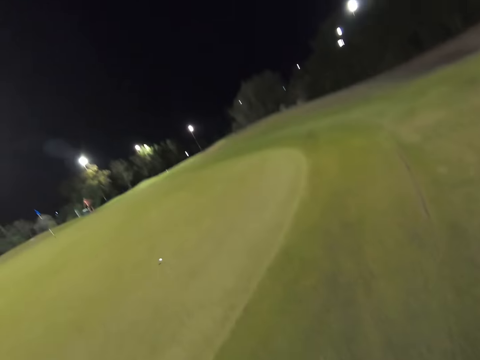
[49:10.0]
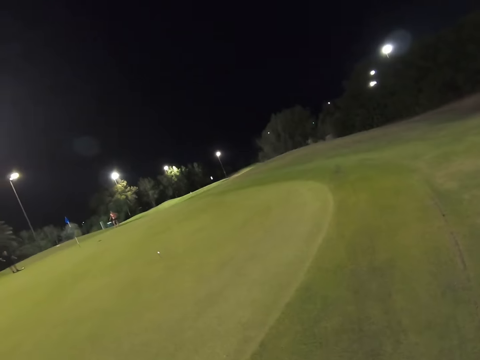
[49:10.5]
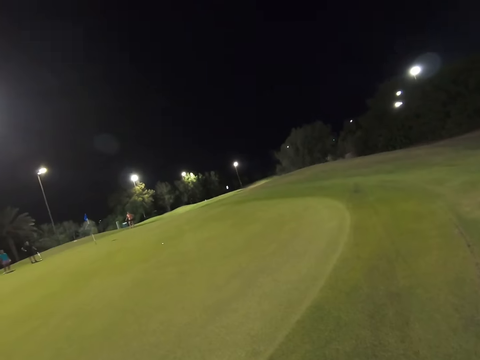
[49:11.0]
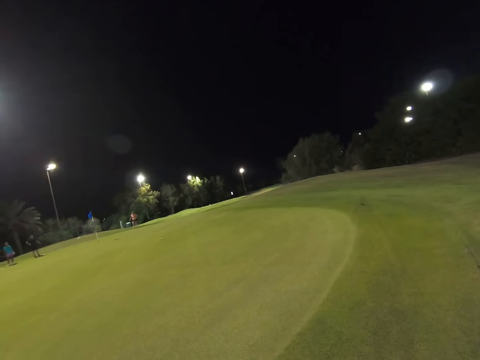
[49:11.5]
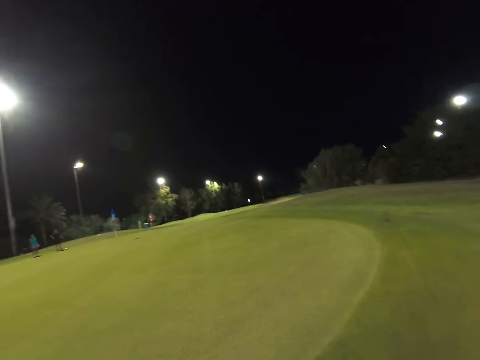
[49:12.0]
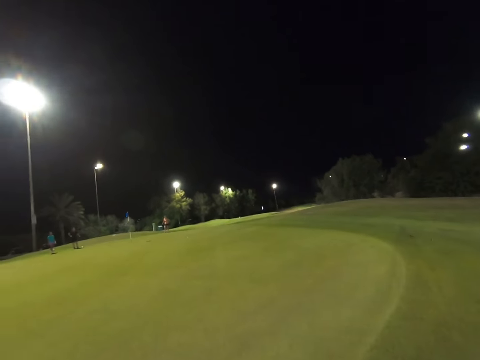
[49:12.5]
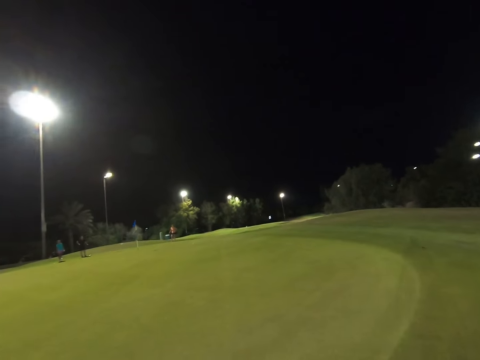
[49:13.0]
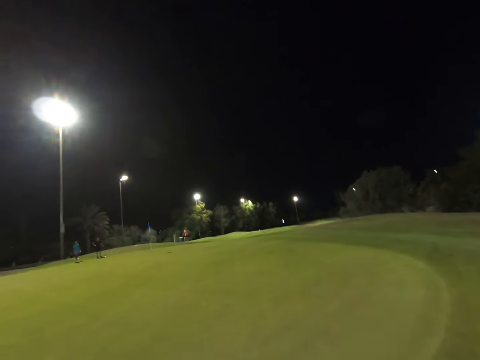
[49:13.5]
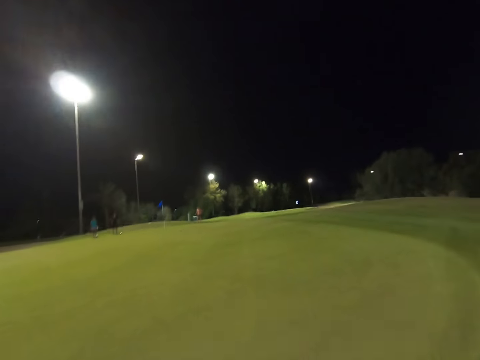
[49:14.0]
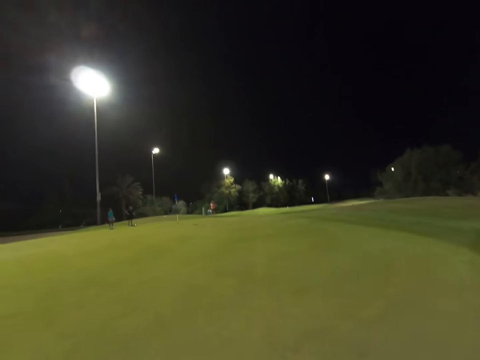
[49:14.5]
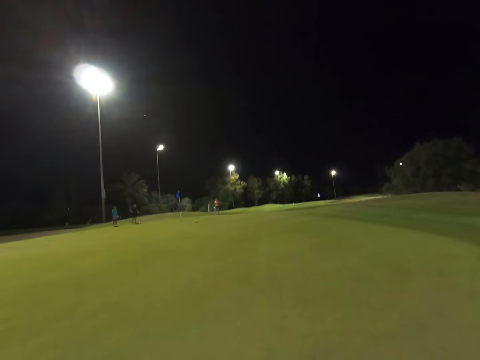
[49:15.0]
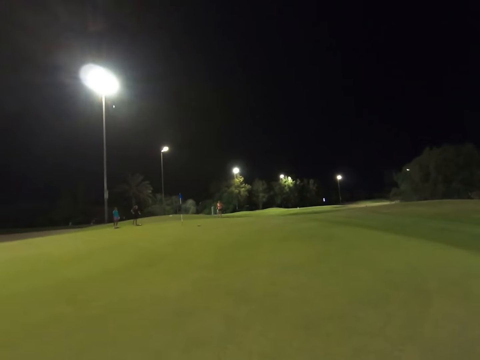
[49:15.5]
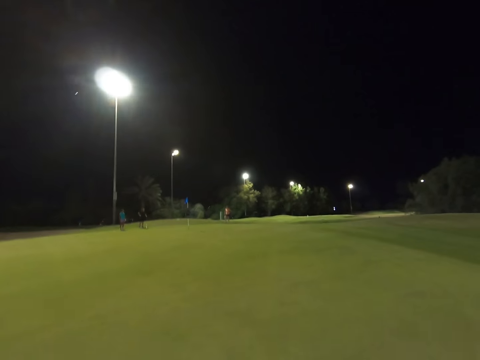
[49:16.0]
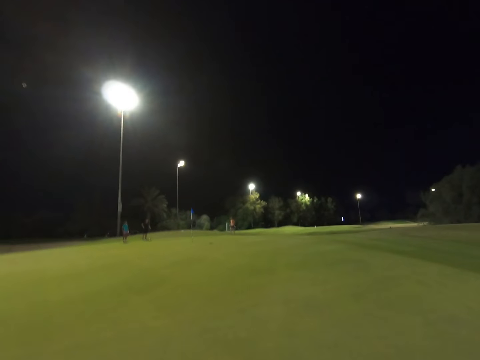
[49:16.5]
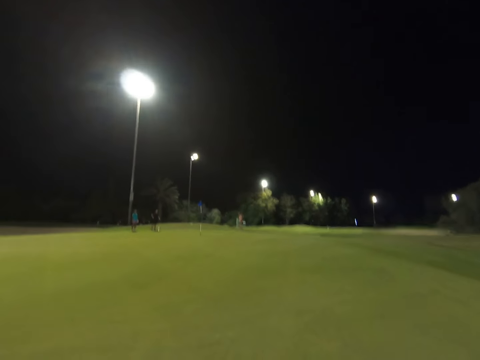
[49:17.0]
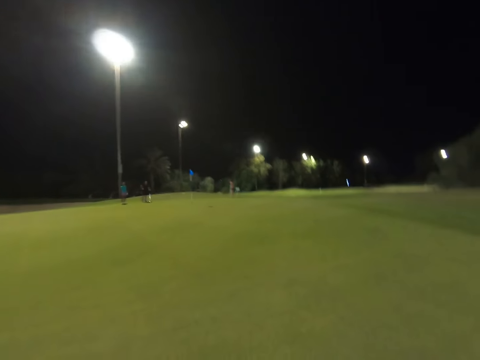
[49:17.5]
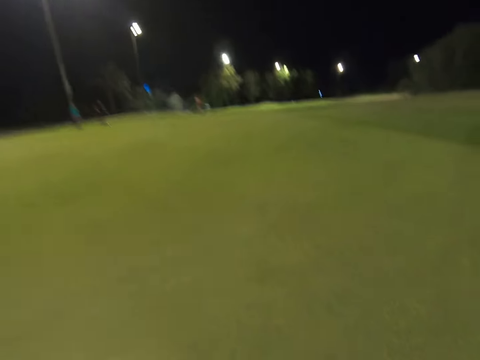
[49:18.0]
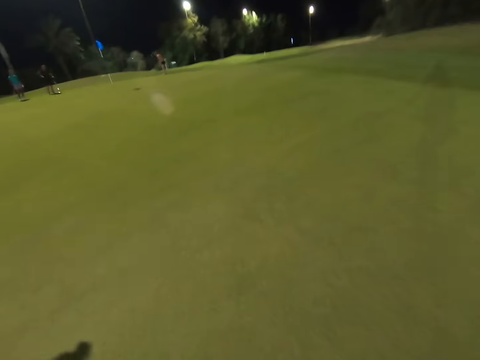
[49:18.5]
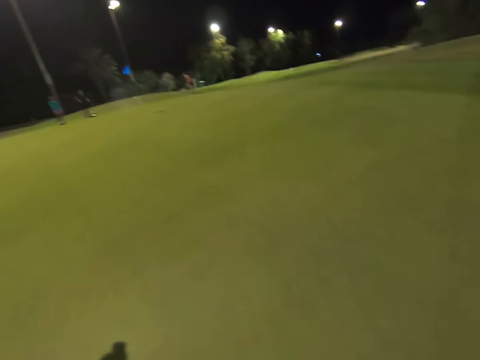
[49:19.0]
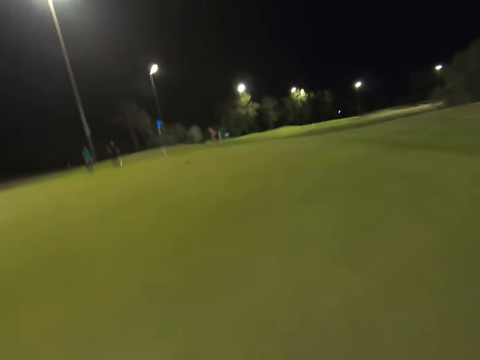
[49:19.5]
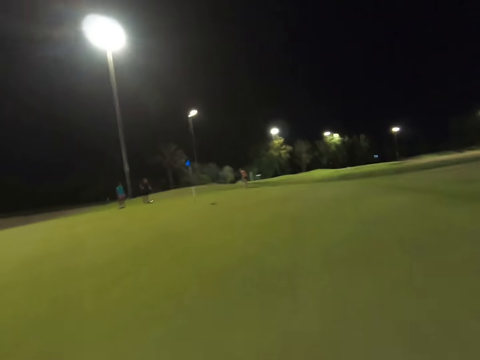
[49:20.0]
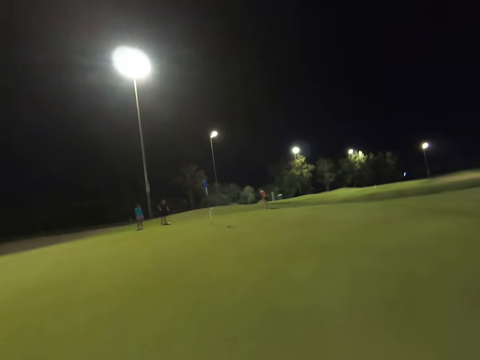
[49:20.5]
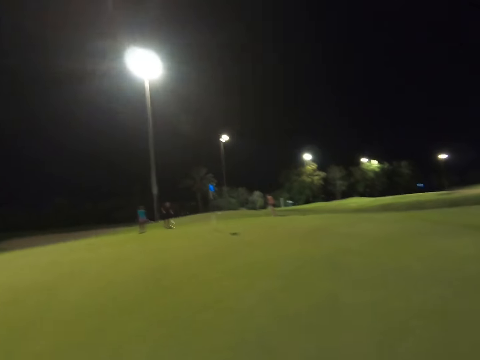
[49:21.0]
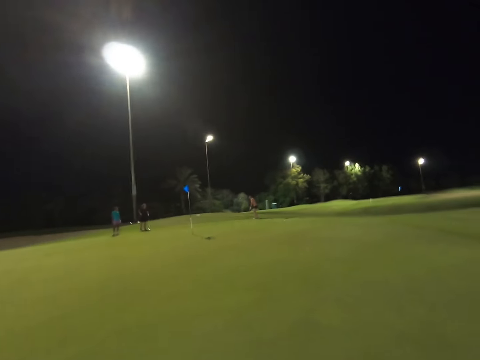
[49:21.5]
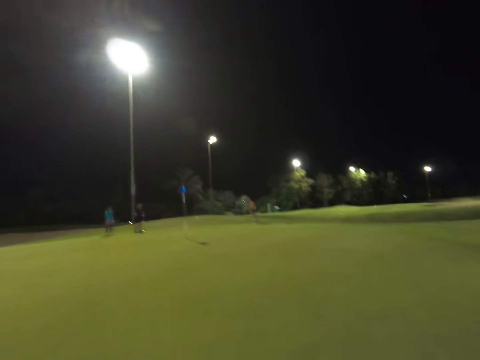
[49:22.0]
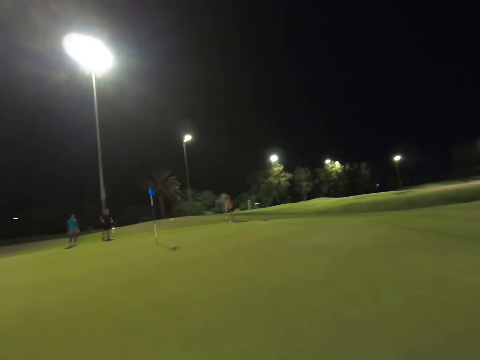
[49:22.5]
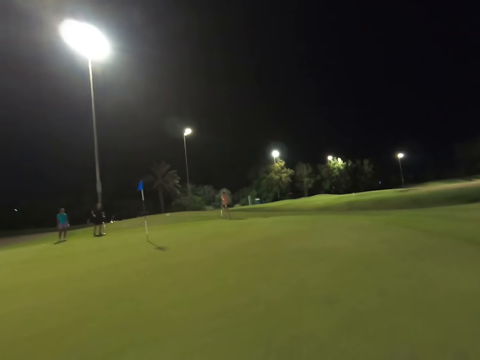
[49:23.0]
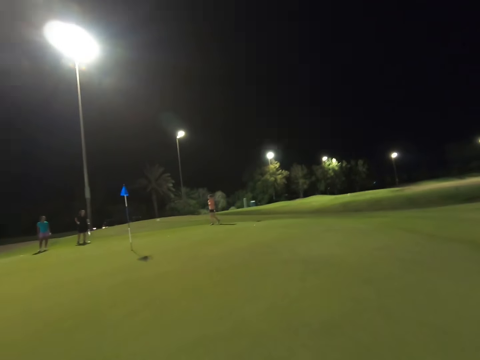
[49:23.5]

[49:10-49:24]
The camera wearer hits the golf ball. They stare around the field. They walk around the field.

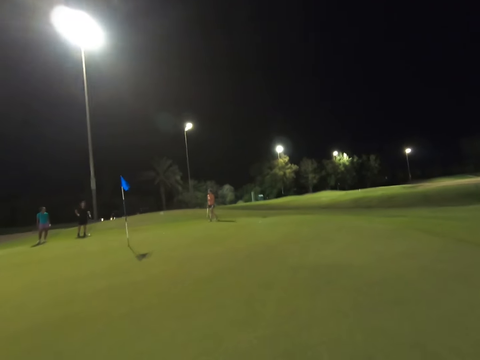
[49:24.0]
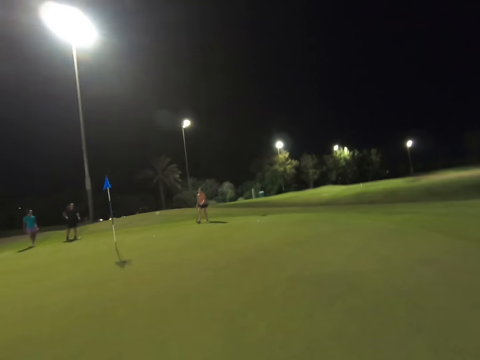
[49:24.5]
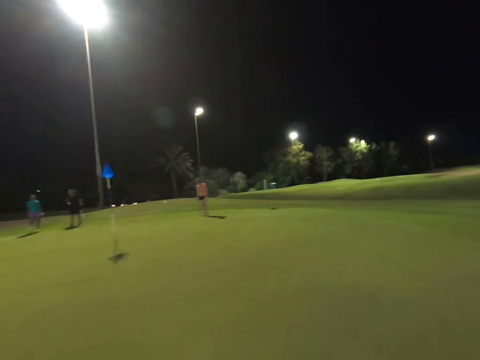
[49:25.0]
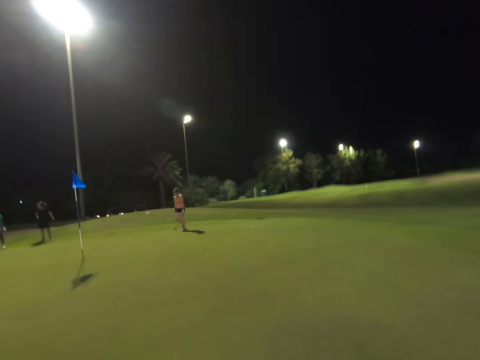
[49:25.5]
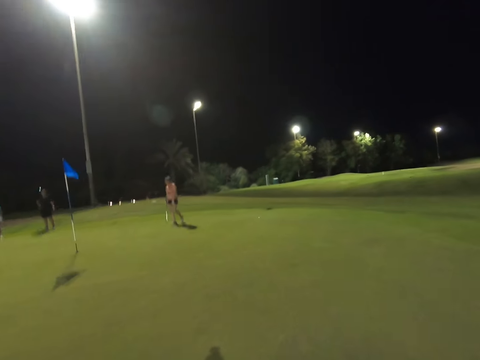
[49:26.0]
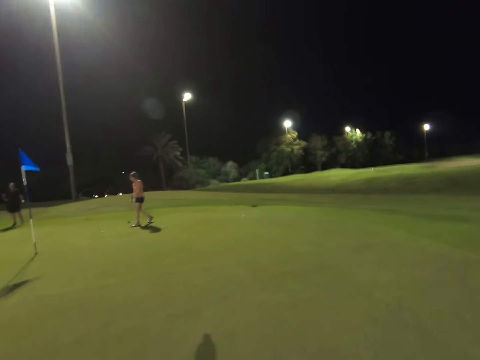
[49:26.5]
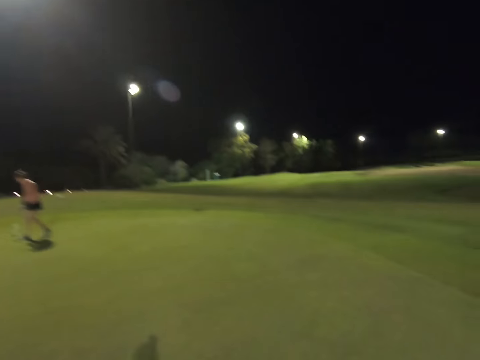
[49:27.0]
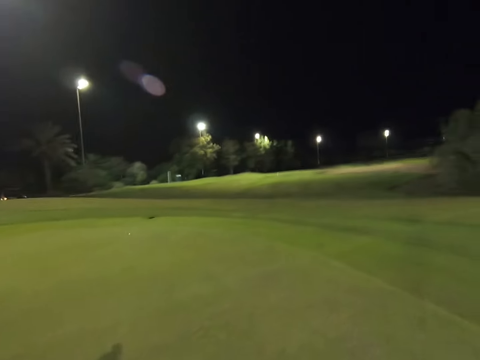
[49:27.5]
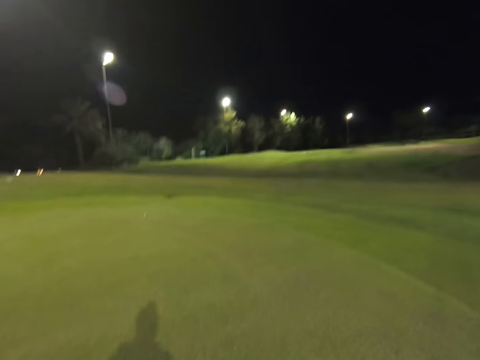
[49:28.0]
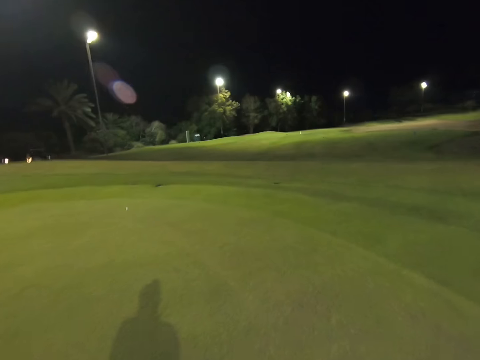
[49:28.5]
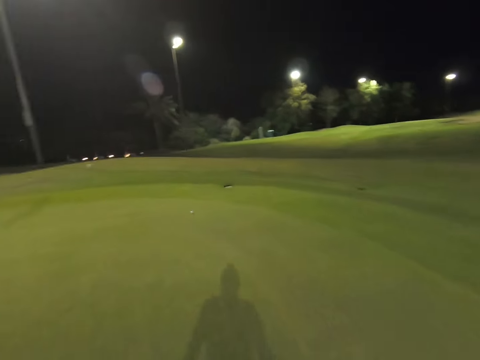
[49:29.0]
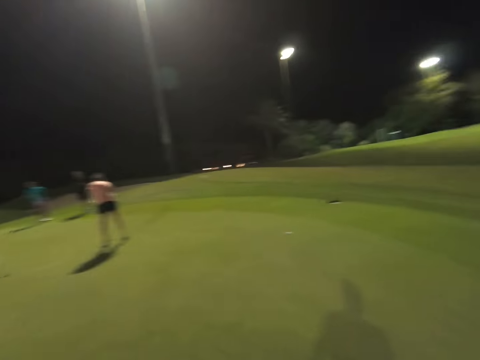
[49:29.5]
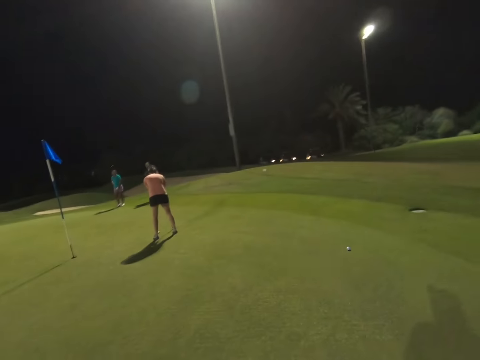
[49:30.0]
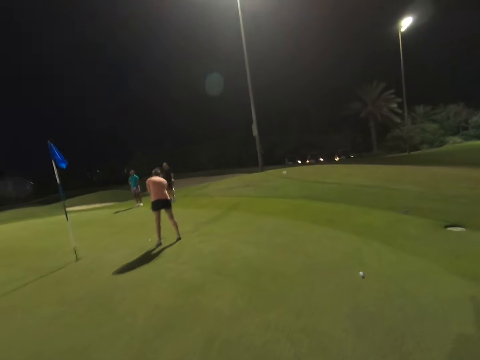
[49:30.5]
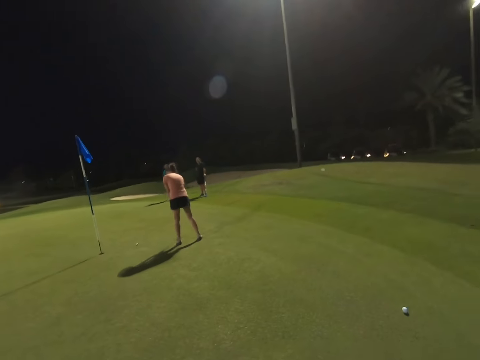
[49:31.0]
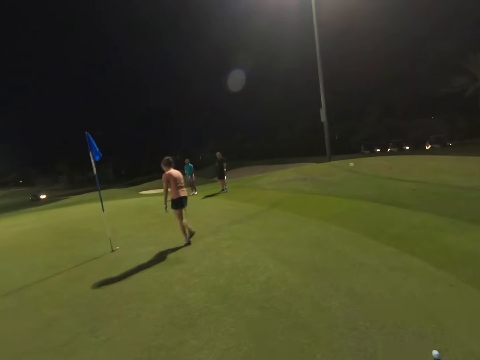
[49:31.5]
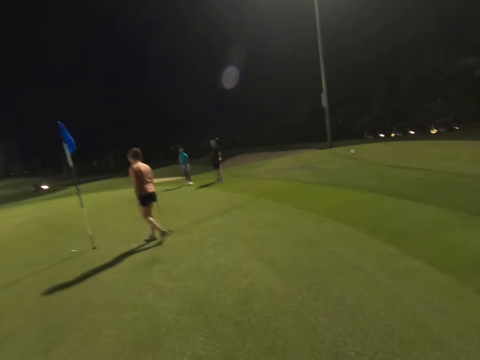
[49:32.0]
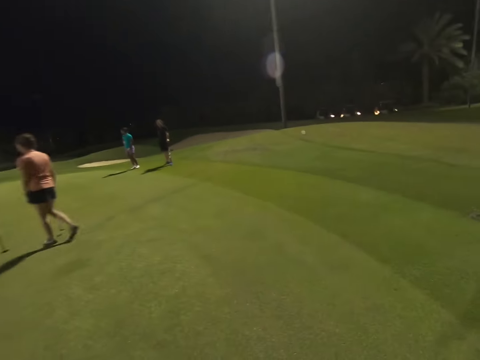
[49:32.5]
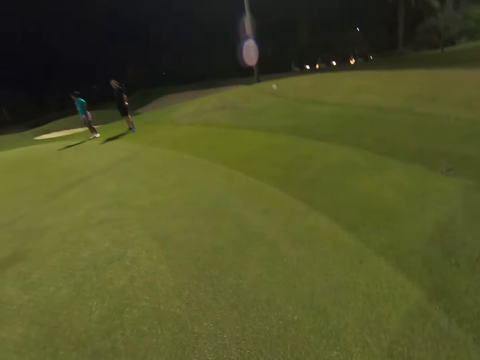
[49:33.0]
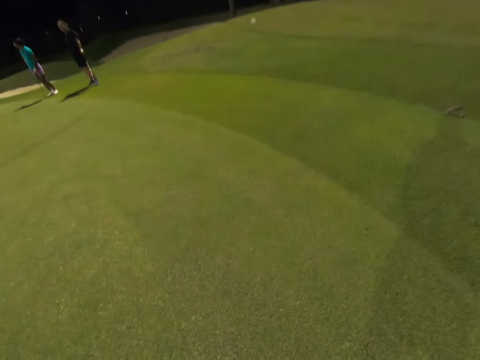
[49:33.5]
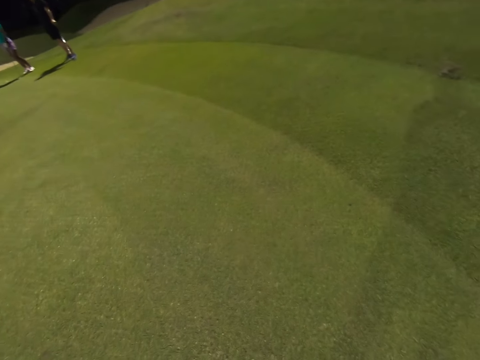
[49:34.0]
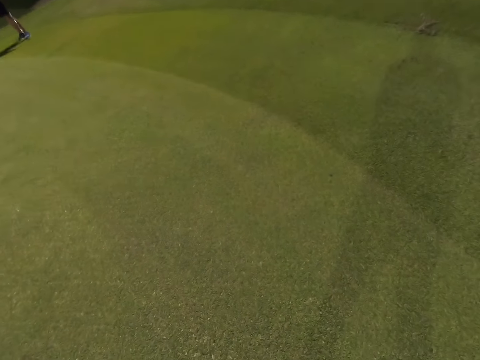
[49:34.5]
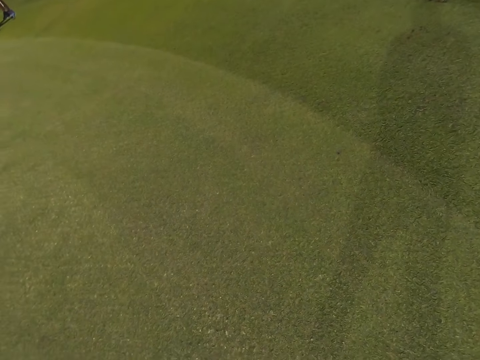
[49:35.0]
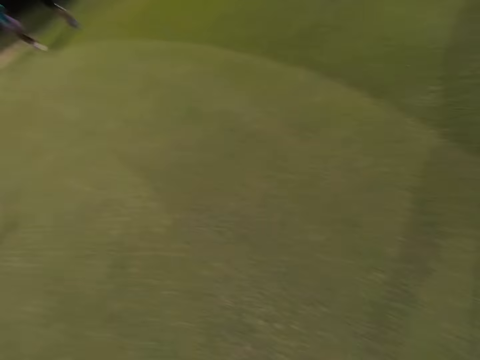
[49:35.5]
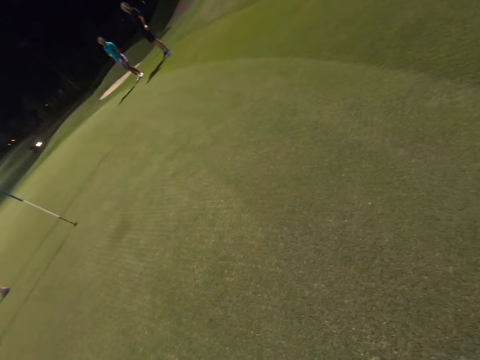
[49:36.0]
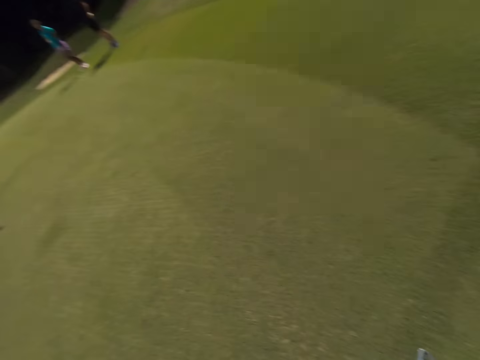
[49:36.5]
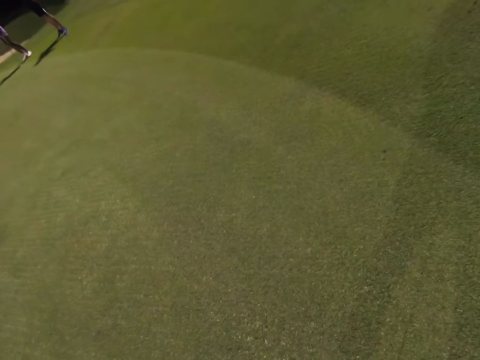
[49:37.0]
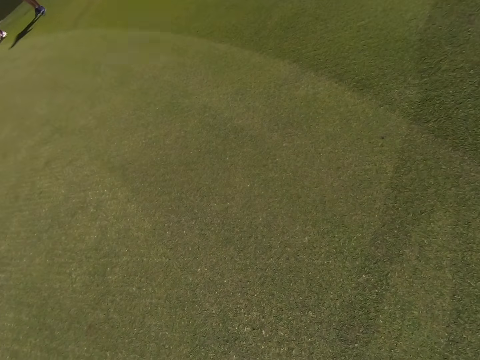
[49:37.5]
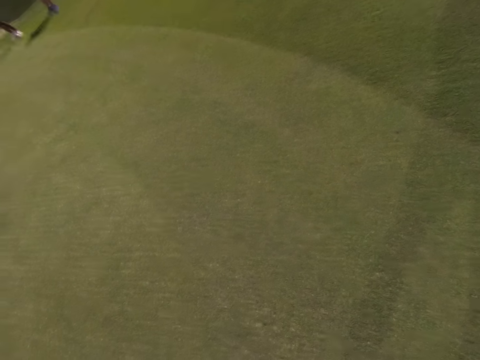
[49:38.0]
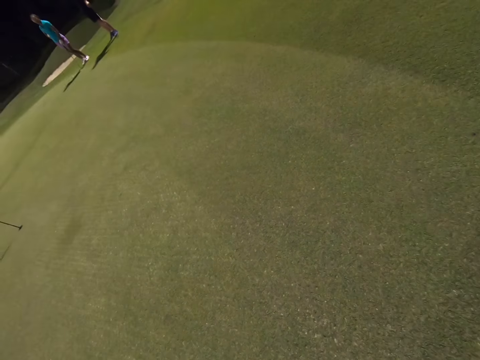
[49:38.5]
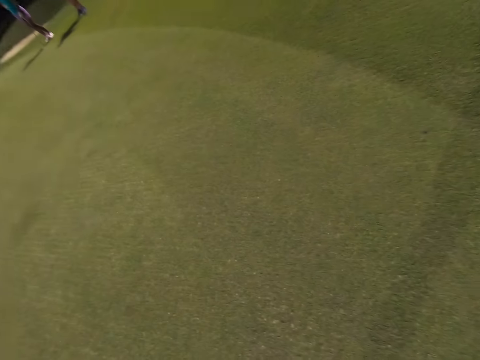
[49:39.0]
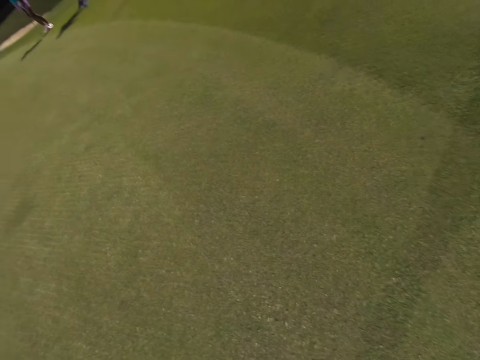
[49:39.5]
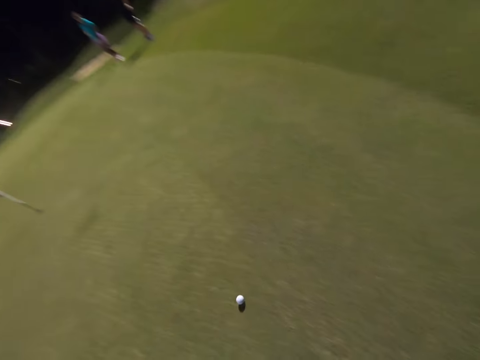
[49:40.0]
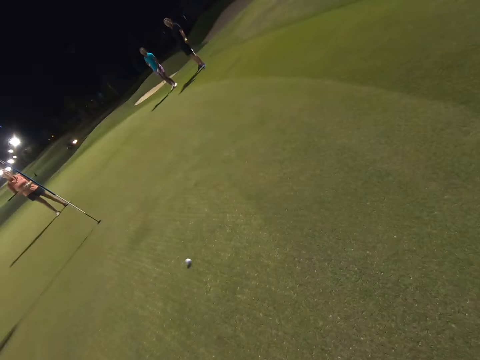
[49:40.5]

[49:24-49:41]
A lady hits the golf ball. Another lady and a man stand on the golf field. The camera wearer stares around the field. They play golf on the field.
